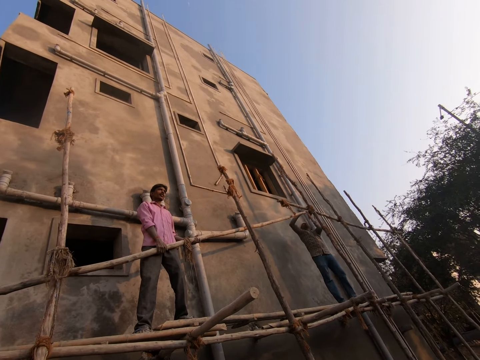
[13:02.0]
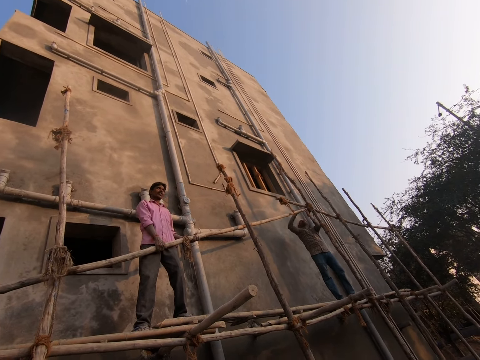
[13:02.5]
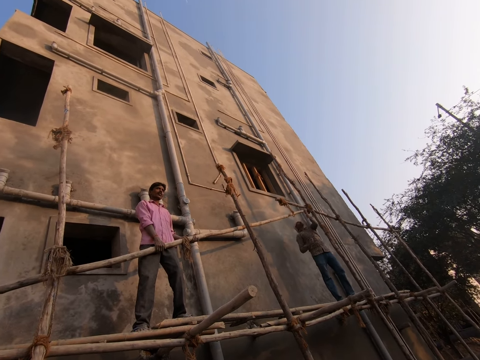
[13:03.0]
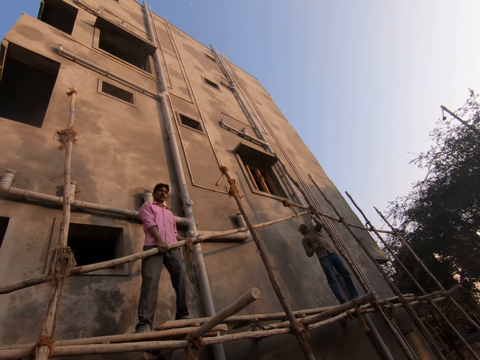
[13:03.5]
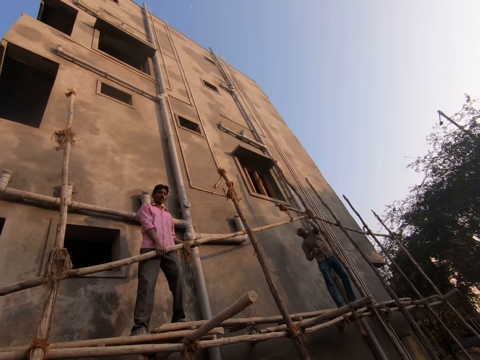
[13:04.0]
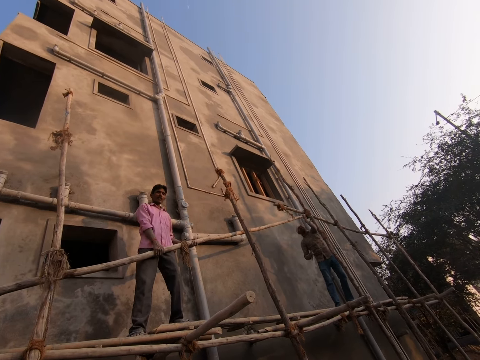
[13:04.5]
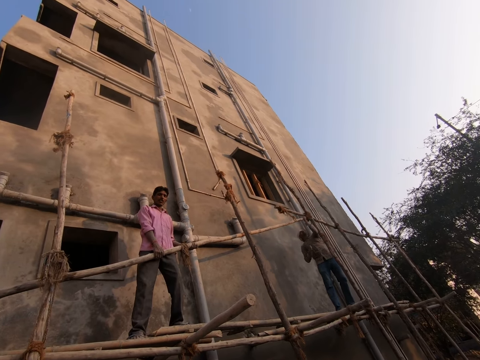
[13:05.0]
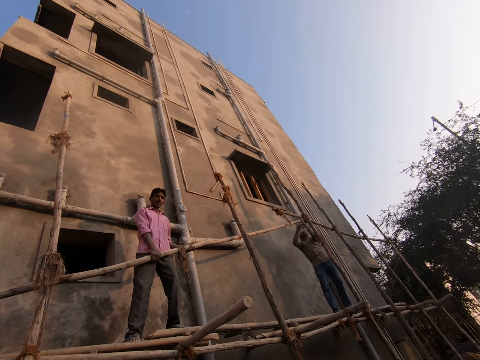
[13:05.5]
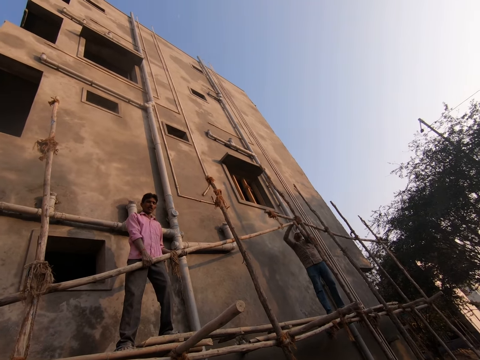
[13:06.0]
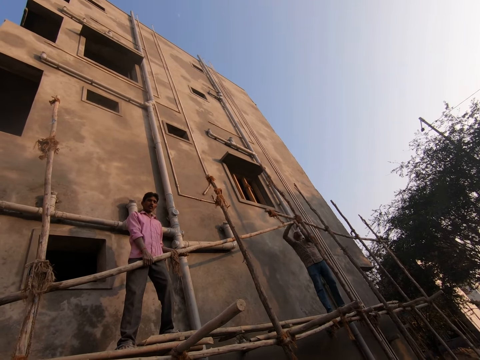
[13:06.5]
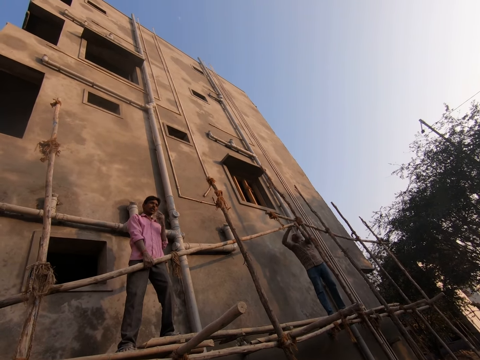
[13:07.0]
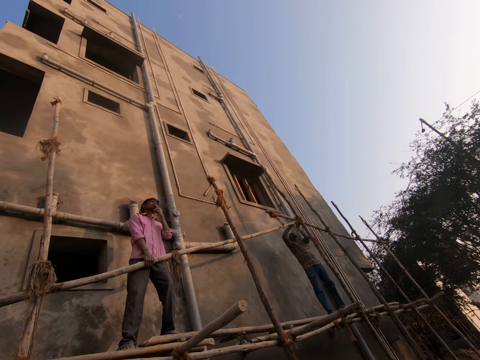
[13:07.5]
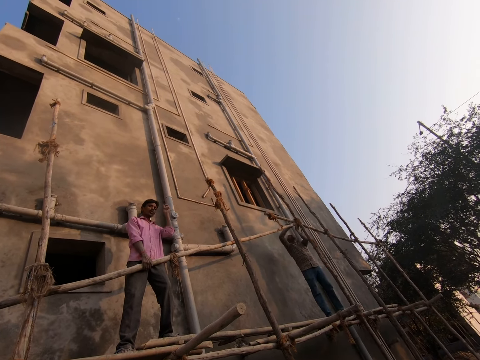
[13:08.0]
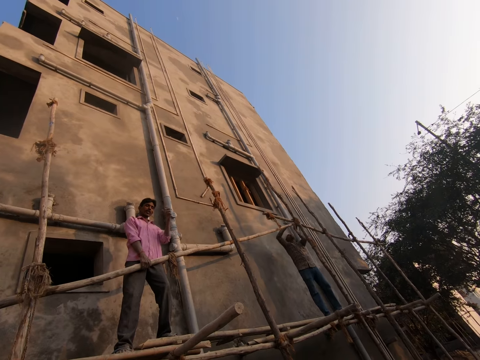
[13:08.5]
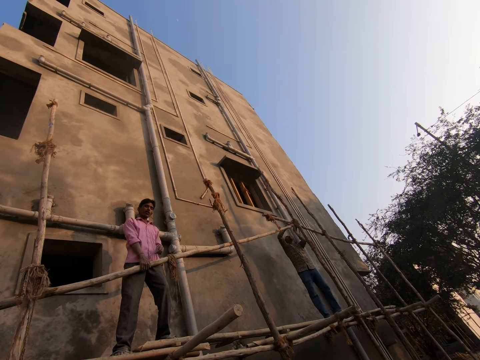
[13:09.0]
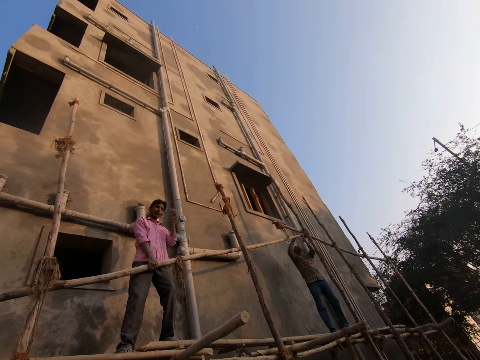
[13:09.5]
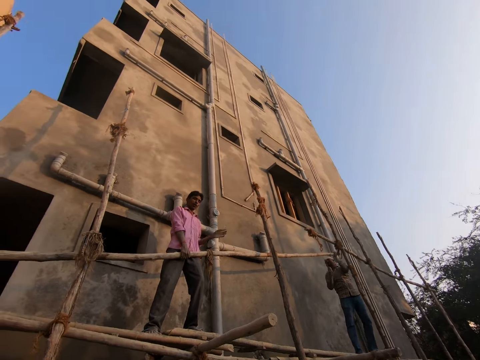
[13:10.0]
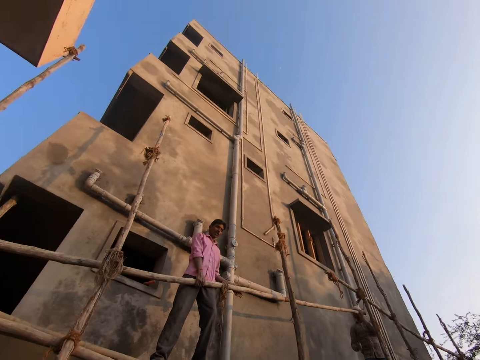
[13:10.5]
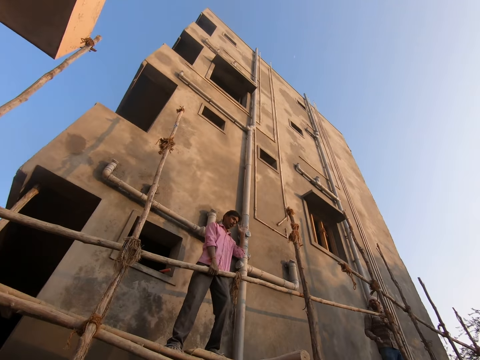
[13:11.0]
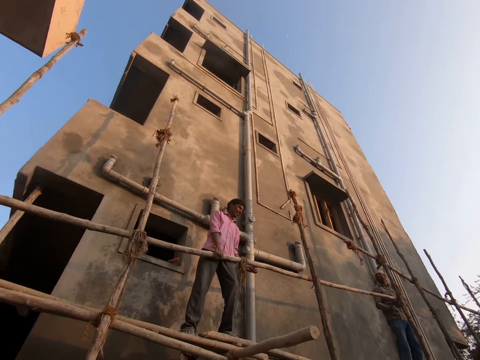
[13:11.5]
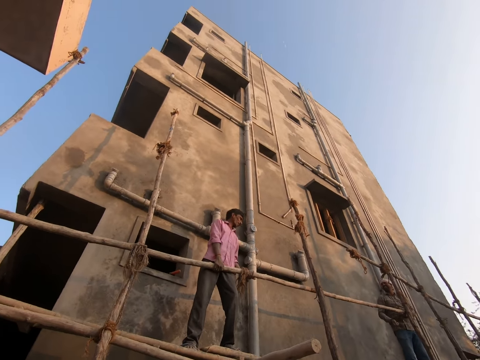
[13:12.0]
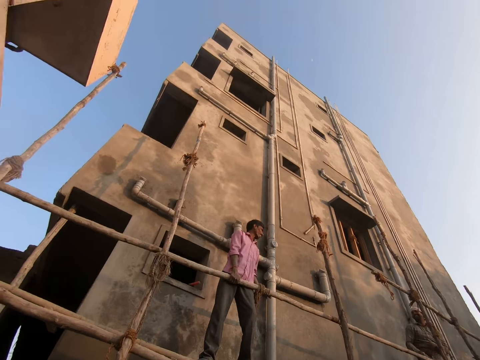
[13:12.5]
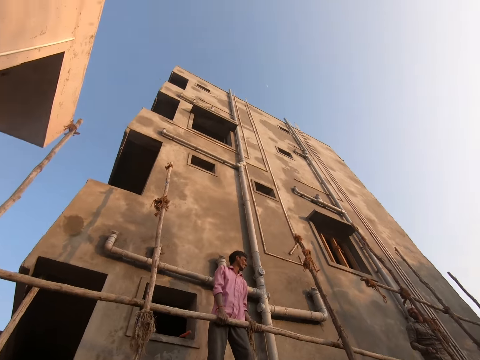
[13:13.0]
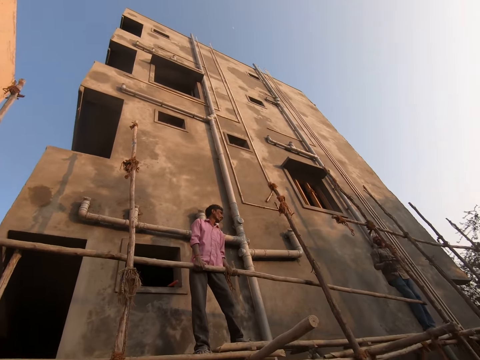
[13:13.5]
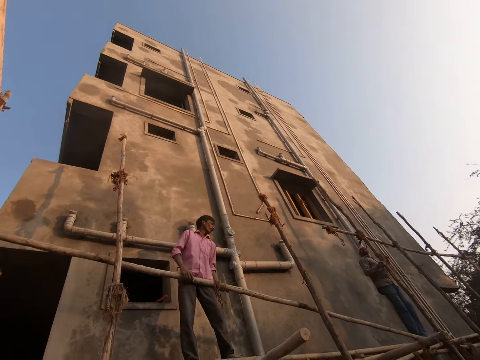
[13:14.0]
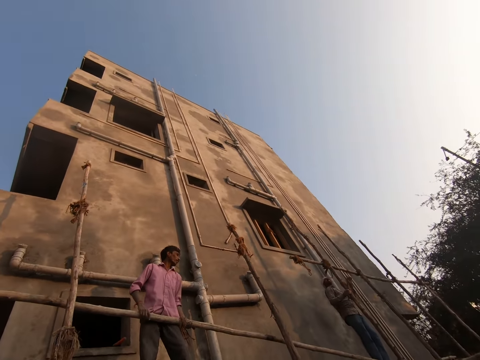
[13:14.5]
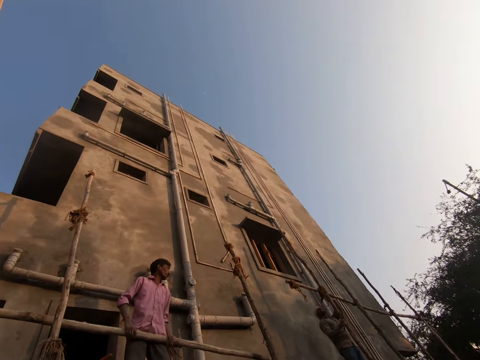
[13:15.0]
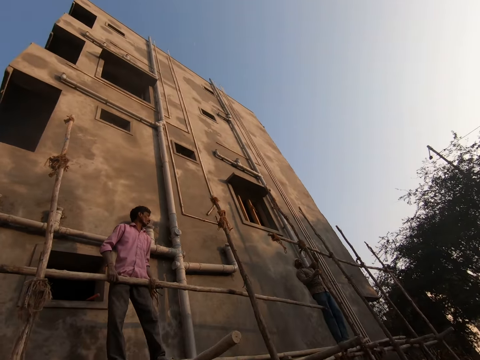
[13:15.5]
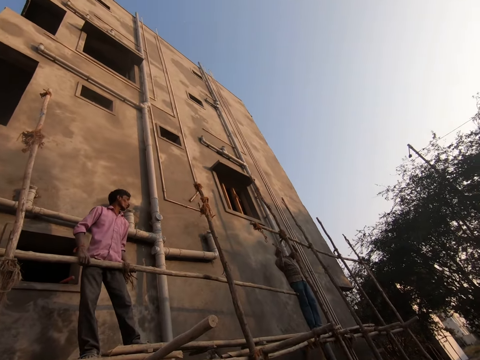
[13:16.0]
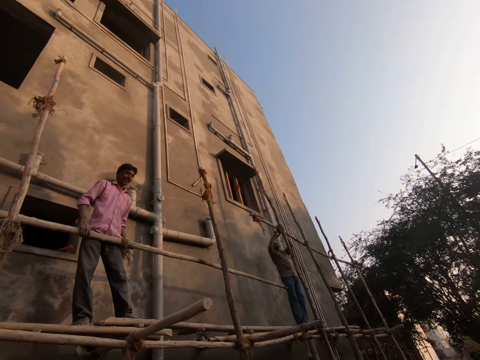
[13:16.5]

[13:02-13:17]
A man touches his mouth. He moves a hand and holds wood with hands.

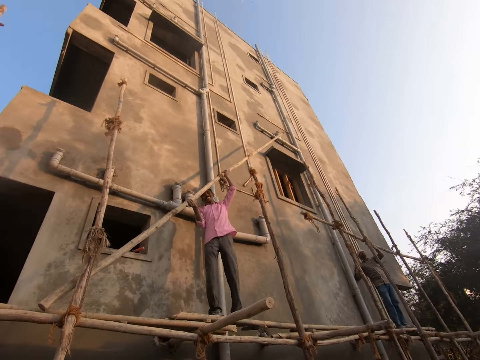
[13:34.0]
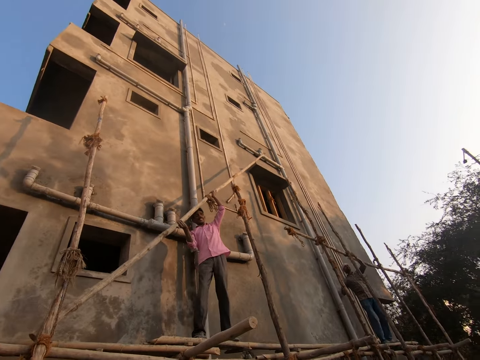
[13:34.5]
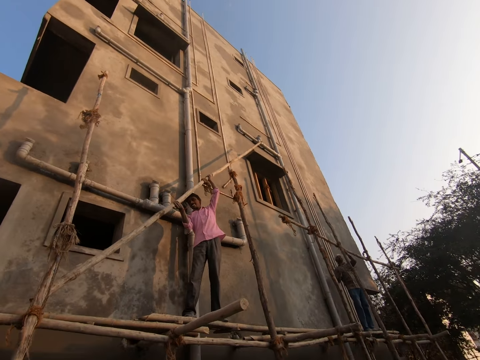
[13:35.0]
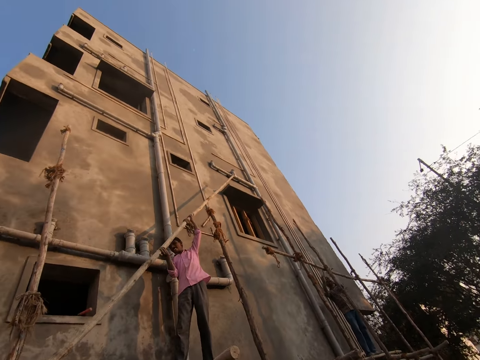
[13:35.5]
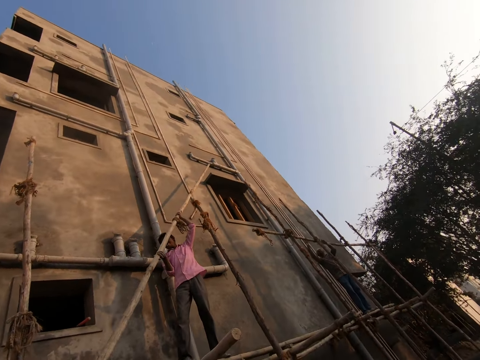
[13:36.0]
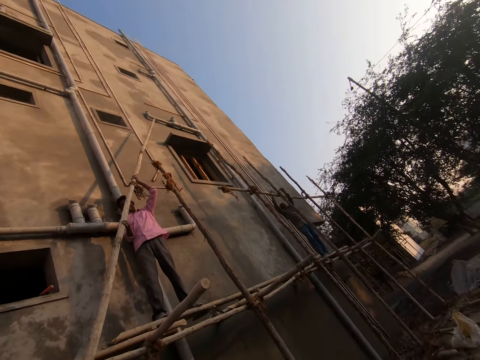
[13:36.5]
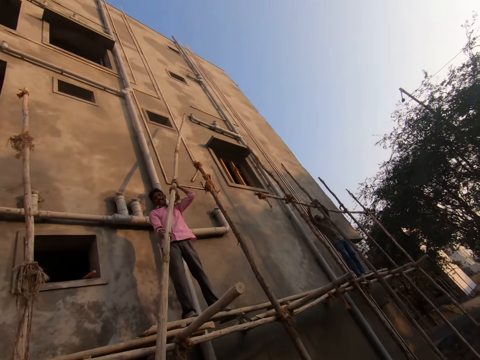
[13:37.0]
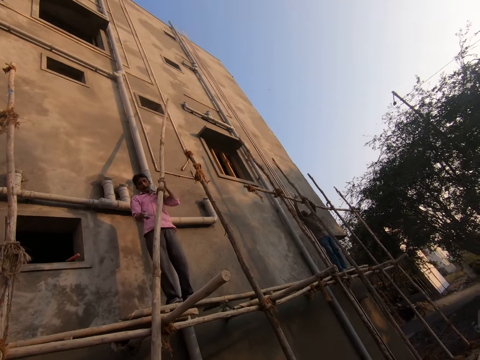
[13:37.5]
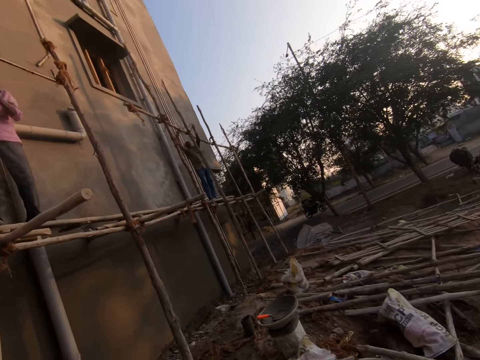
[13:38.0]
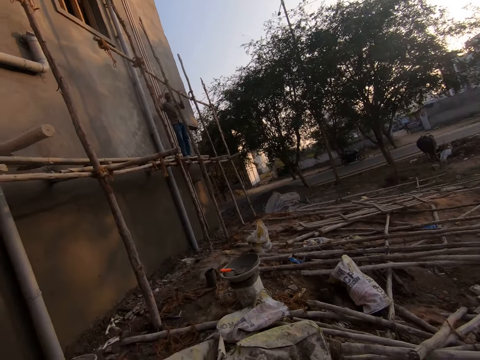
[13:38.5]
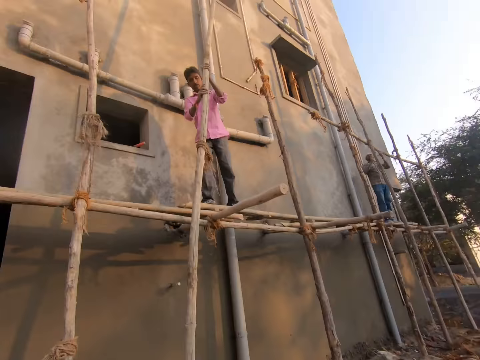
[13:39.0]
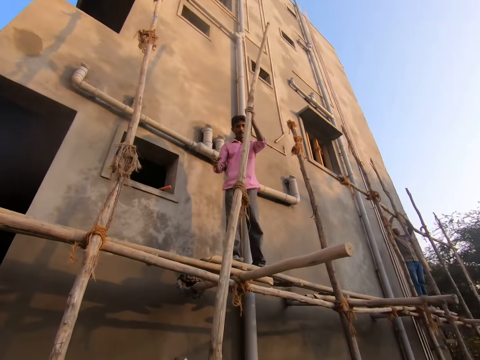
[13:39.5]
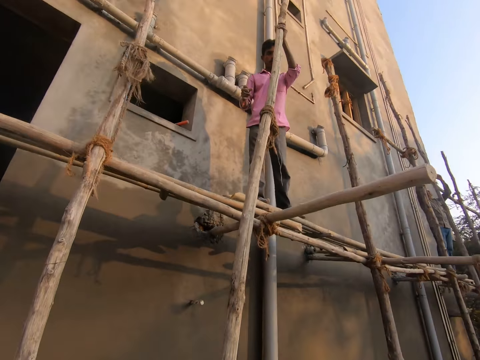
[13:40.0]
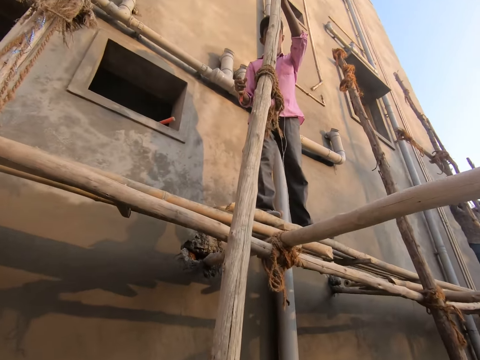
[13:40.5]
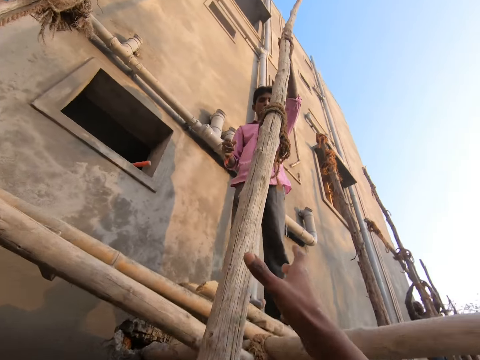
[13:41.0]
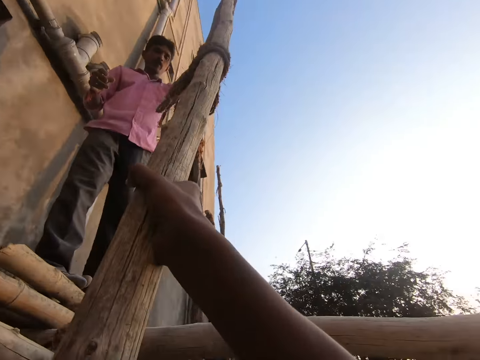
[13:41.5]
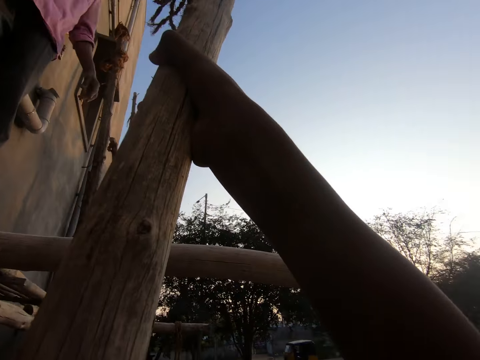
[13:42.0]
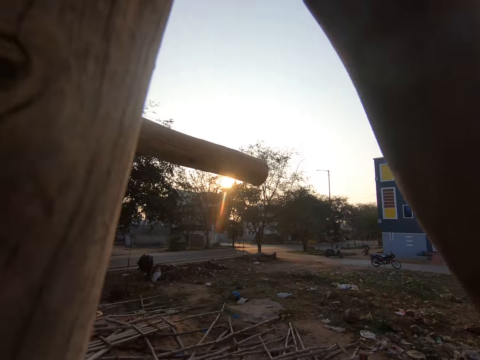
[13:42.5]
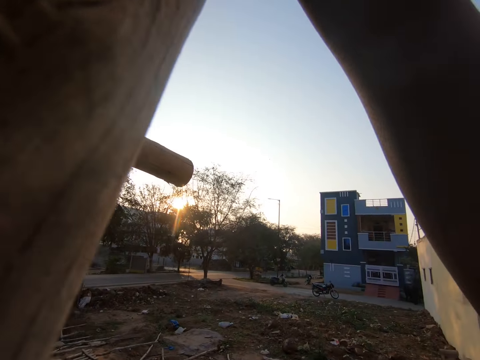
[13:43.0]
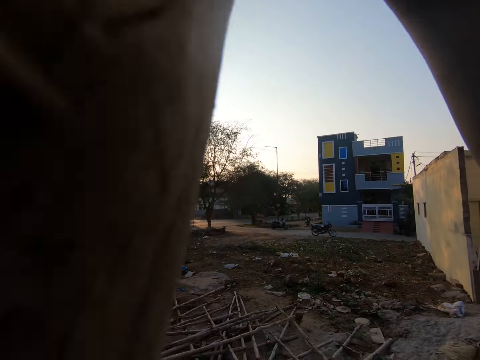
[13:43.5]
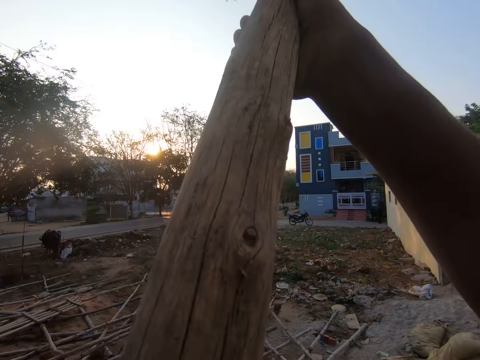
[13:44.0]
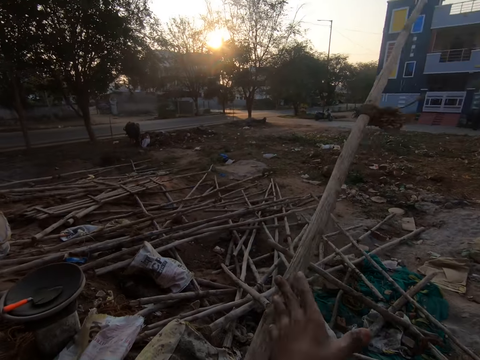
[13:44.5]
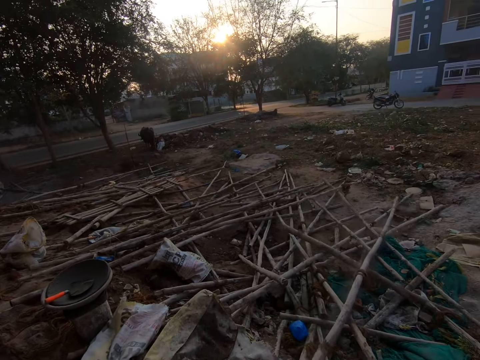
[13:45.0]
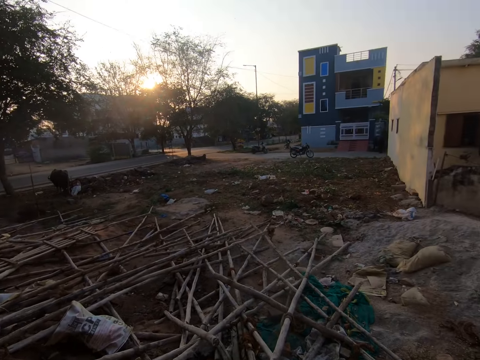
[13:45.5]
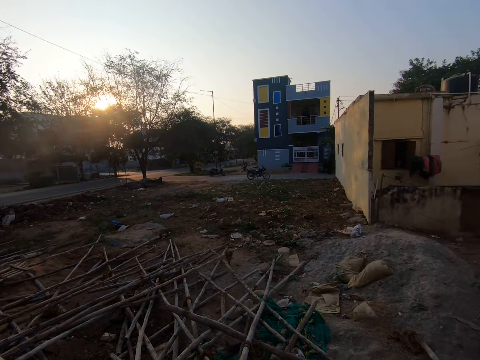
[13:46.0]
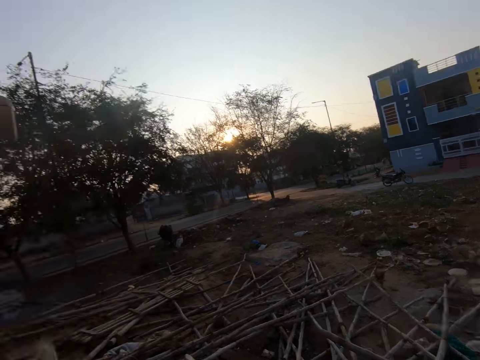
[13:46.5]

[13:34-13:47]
The camera wearer talks to a person. The person puts down wood on the ground. The camera wearer takes a wood pole from the person. They put down the wood on the ground and throw the wood pole to the ground.
